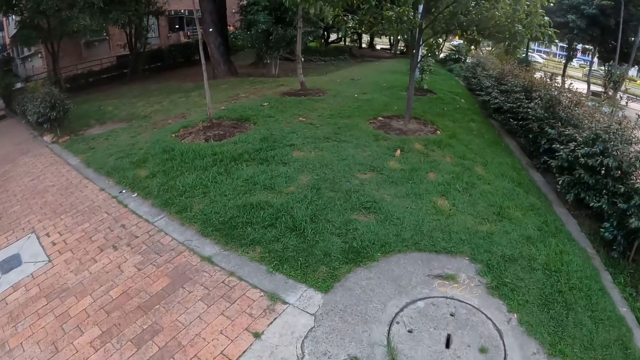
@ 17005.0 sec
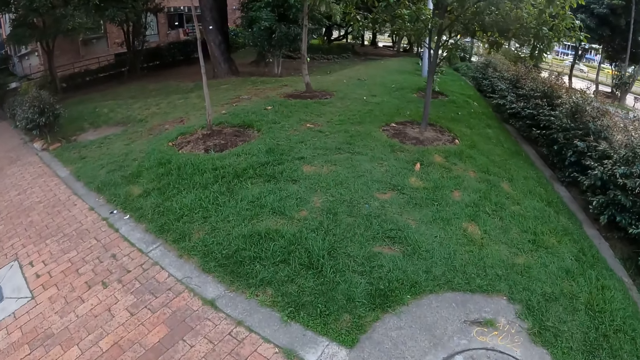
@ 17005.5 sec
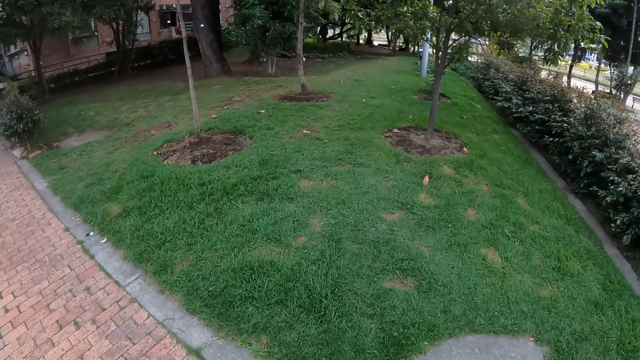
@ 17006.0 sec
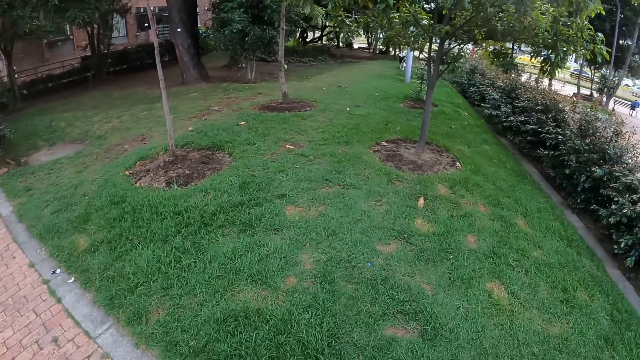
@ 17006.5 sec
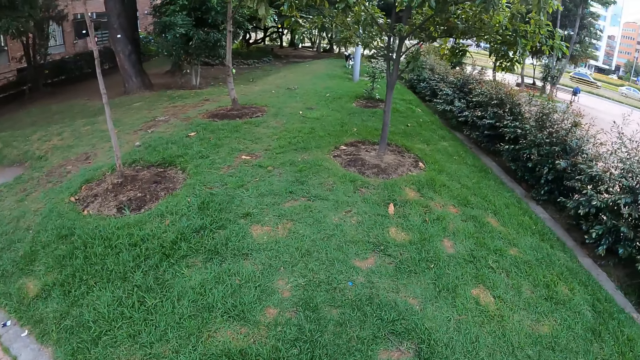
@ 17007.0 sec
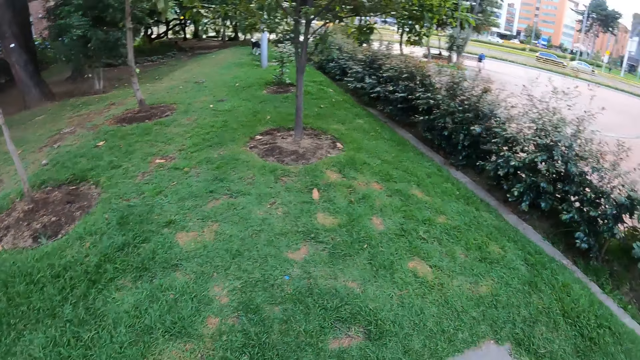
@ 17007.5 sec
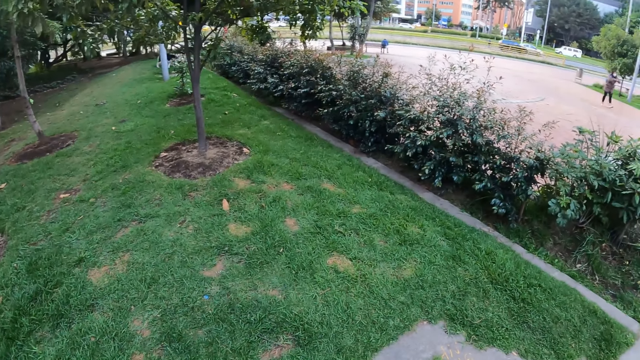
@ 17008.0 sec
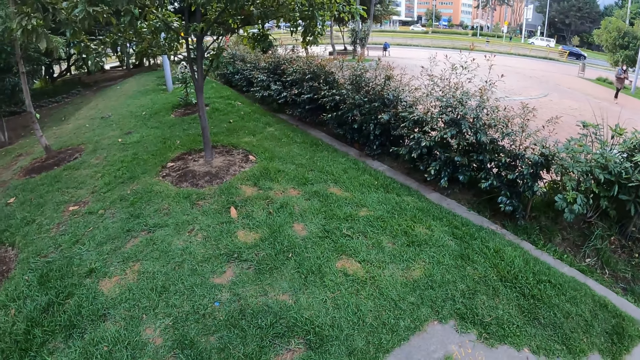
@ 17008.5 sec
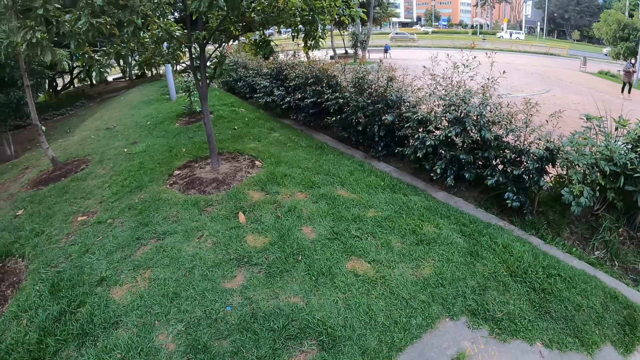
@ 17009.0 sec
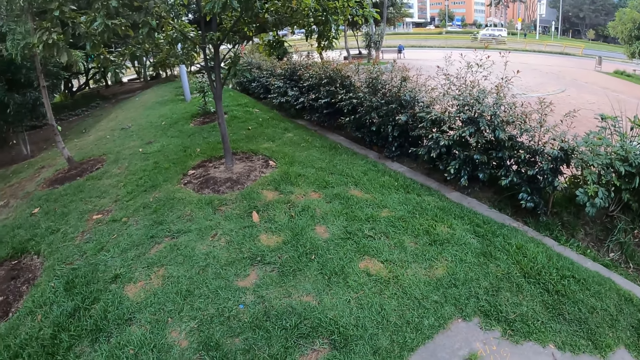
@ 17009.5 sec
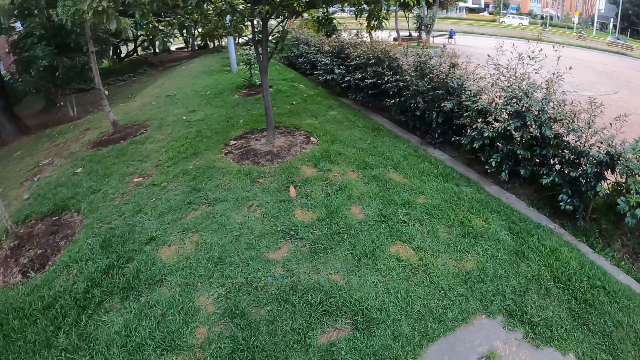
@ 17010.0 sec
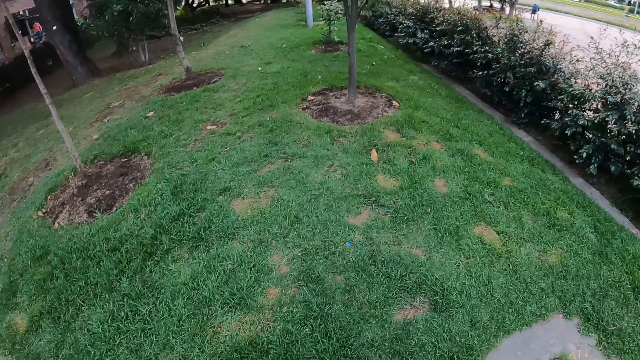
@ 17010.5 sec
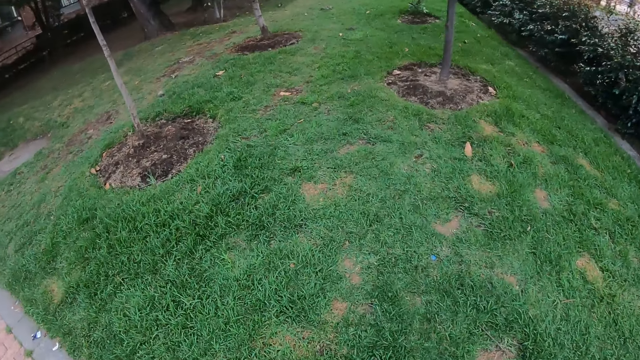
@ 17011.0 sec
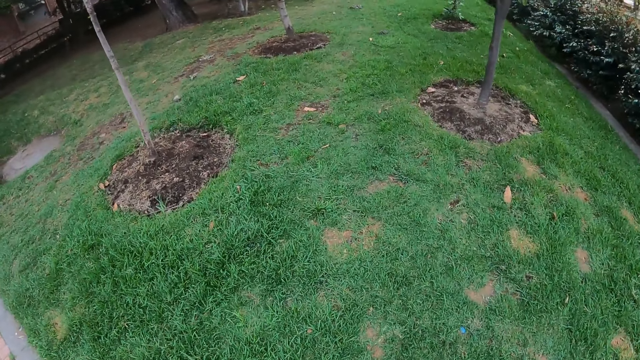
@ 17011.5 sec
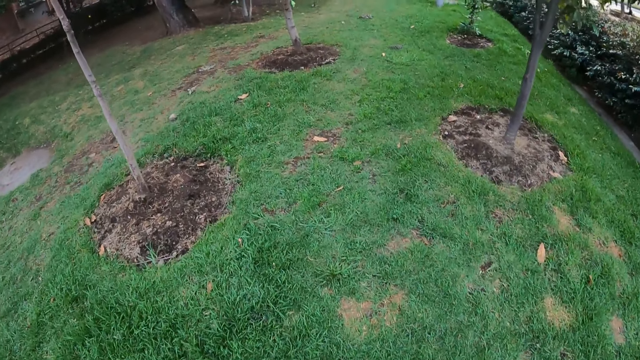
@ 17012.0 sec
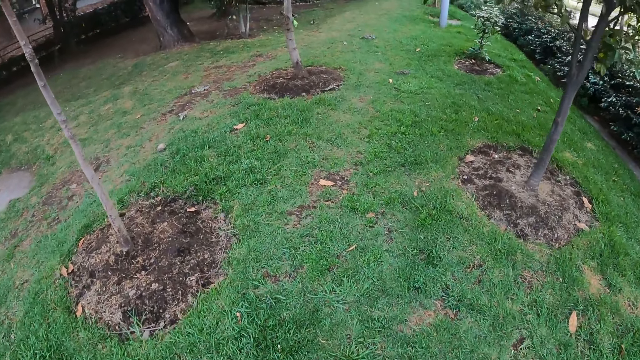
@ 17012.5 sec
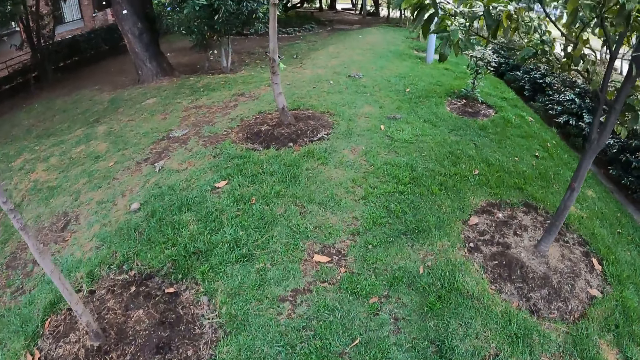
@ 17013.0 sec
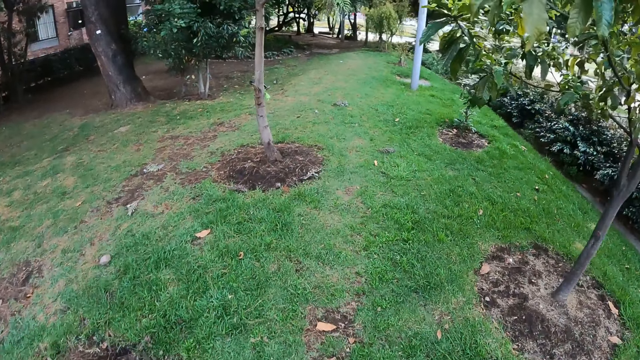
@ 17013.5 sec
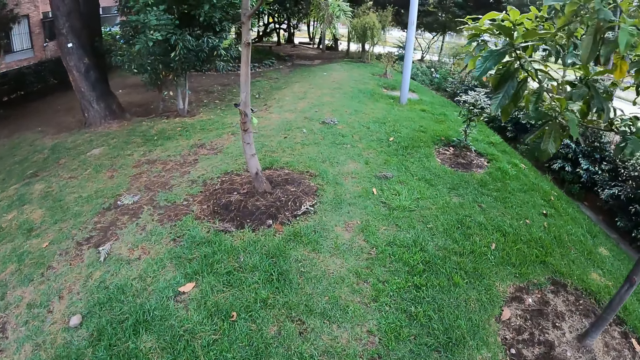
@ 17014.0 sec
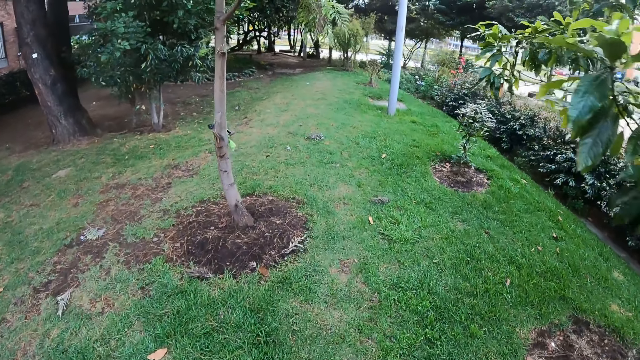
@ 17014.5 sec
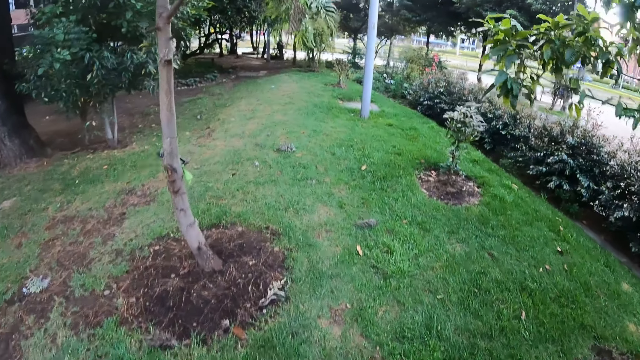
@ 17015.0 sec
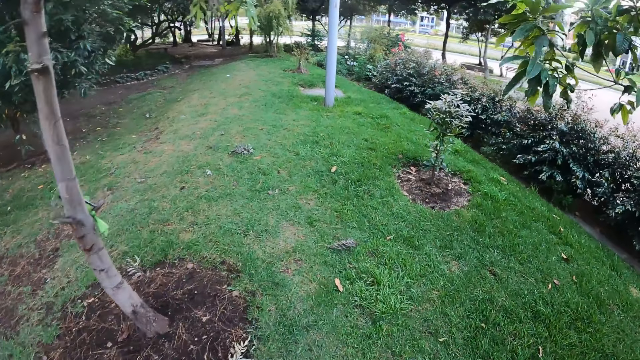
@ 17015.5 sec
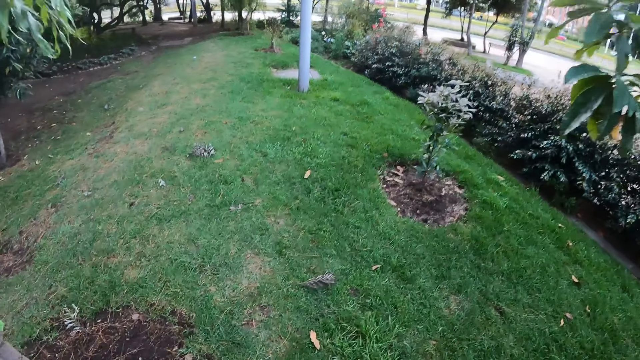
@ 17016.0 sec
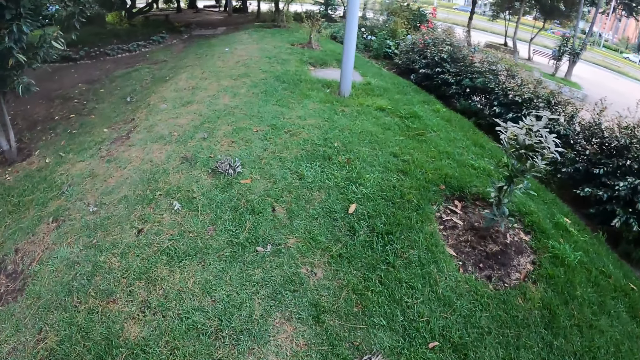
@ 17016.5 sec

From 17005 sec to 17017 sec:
The camera wearer walks into a field. They look at the dog. They walk on the grass.

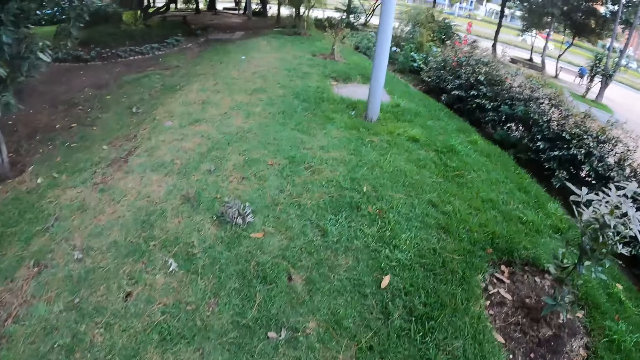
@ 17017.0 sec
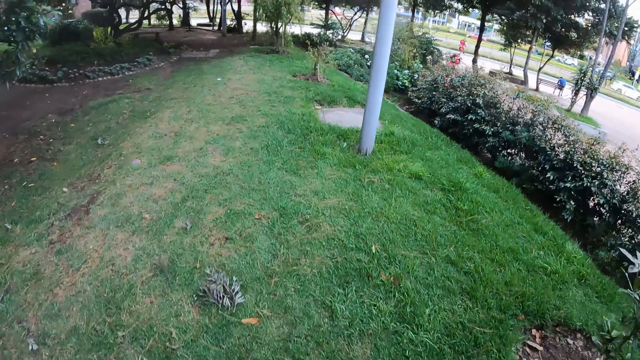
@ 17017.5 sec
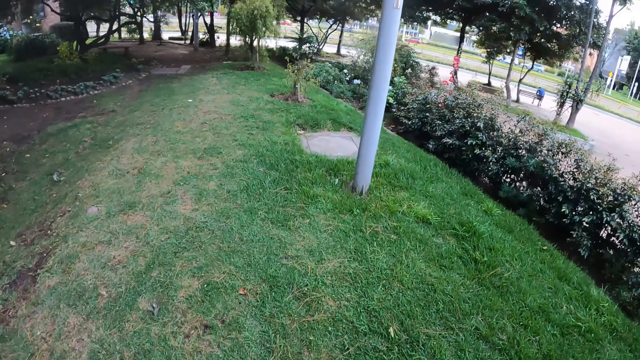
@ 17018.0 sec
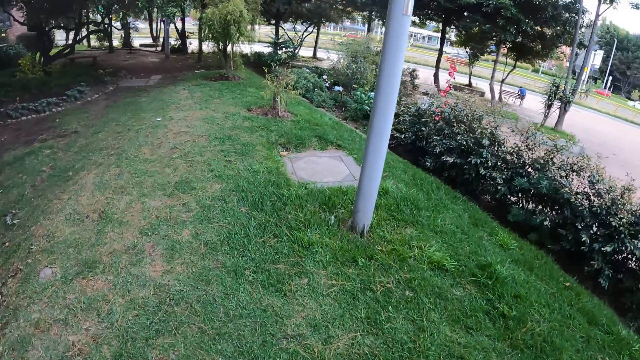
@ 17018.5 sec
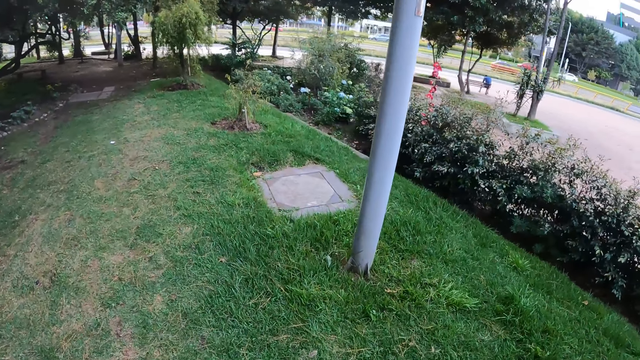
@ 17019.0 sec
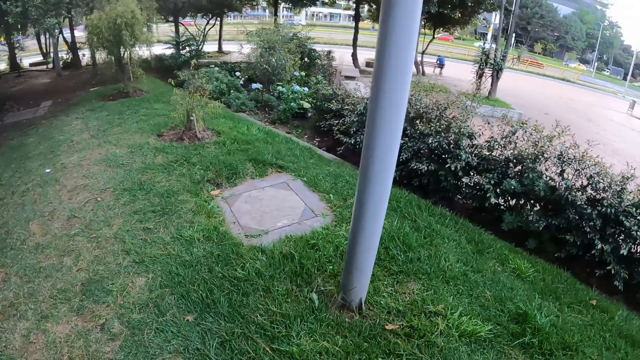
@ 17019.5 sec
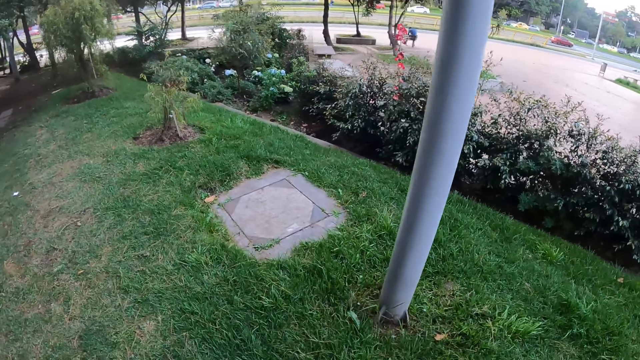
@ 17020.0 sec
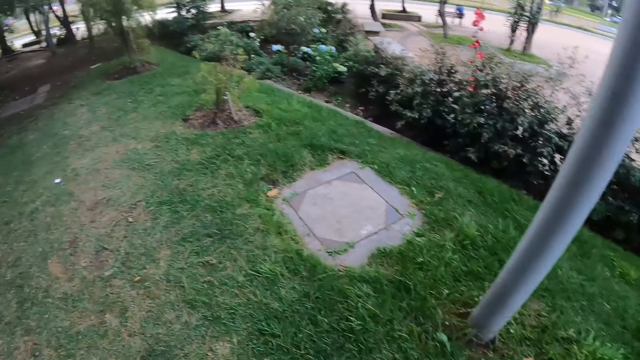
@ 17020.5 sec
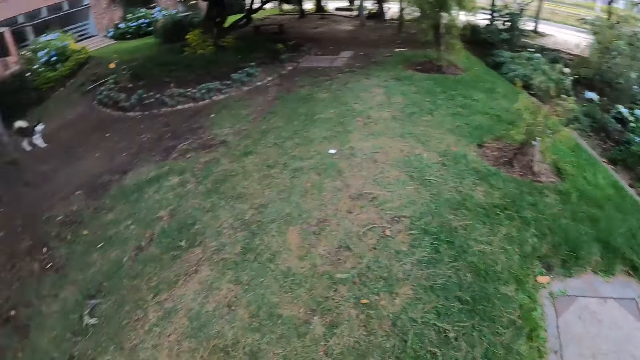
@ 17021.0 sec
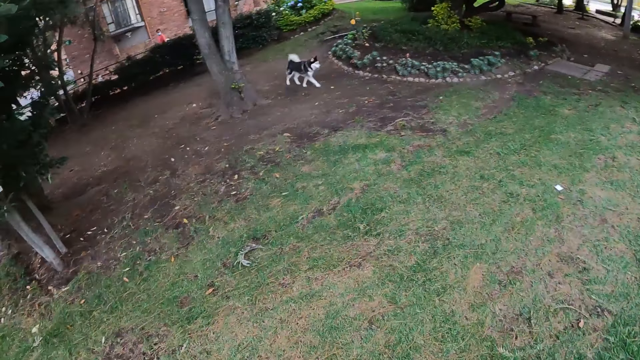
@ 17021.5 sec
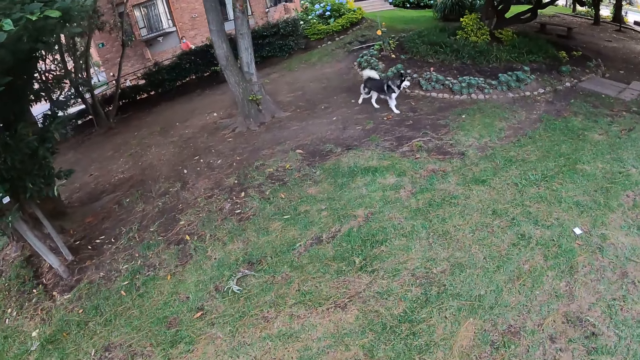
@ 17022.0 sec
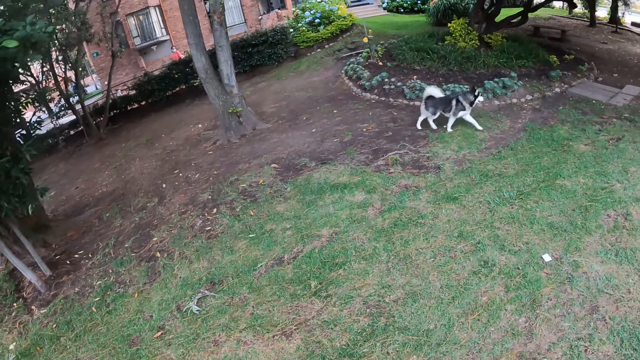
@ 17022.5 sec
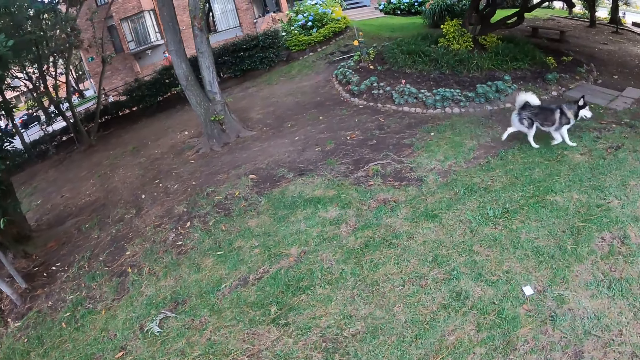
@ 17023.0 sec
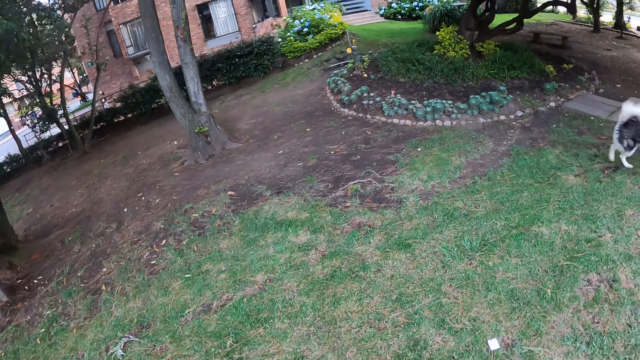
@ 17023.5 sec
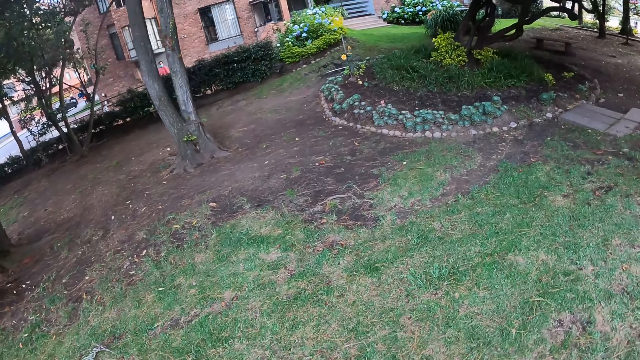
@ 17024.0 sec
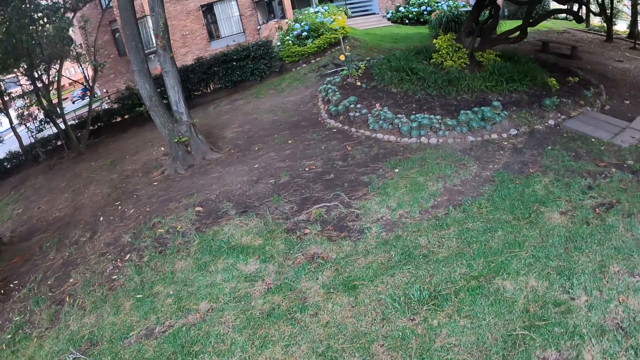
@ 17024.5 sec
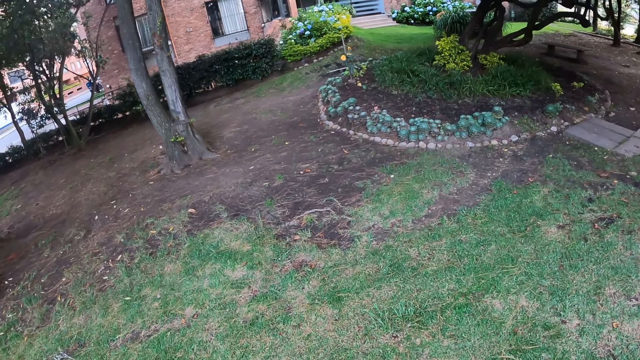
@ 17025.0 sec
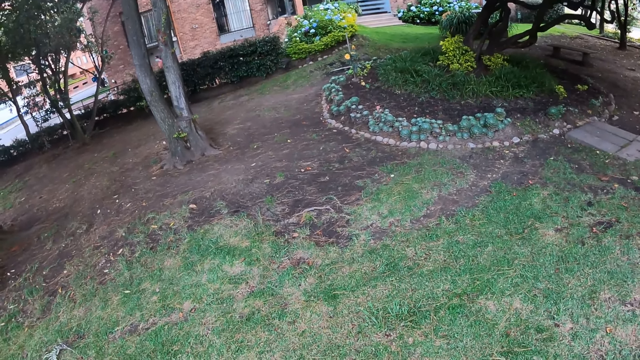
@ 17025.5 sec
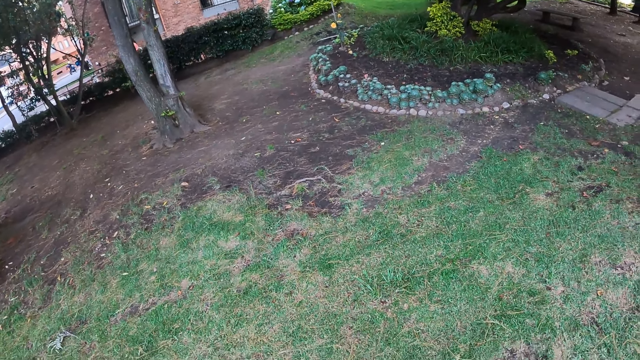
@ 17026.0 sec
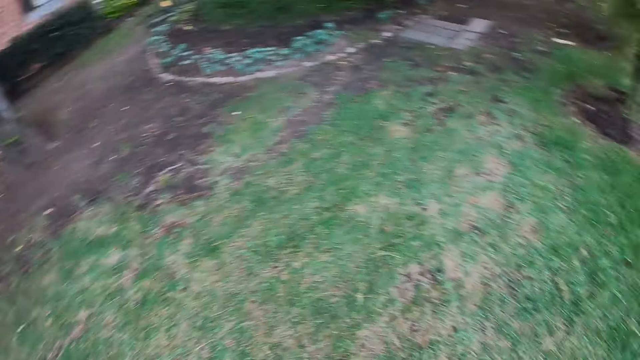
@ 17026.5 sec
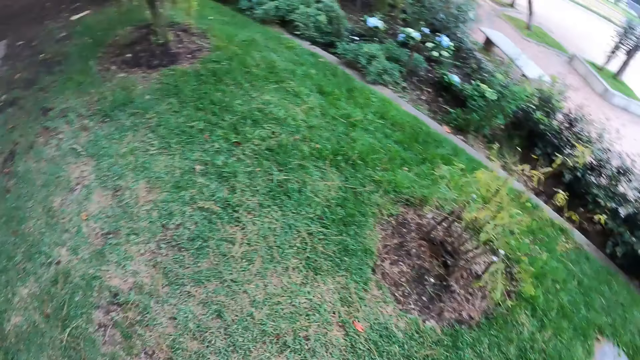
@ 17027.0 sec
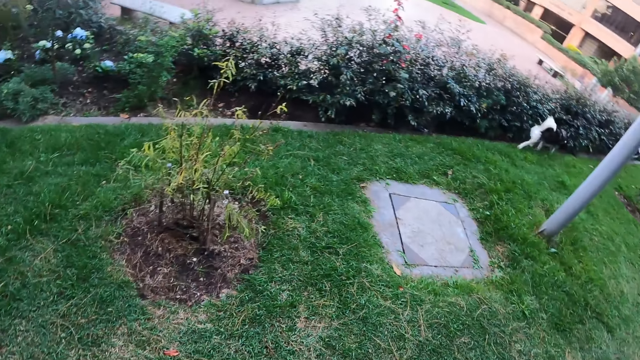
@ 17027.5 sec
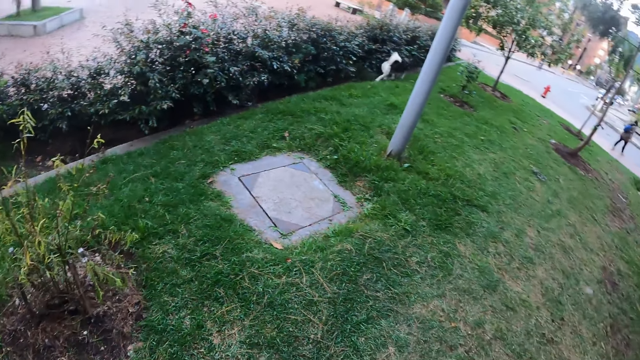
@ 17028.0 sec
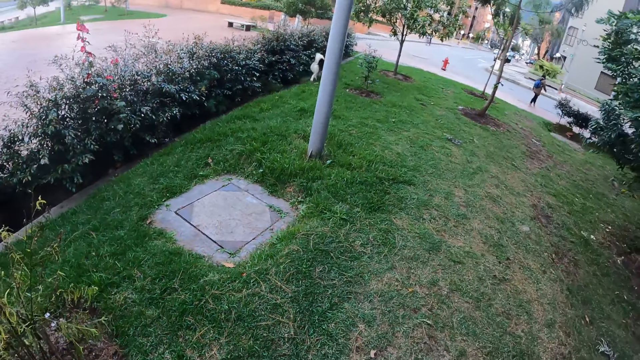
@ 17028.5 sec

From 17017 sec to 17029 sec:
The camera wearer looks at the dog.
